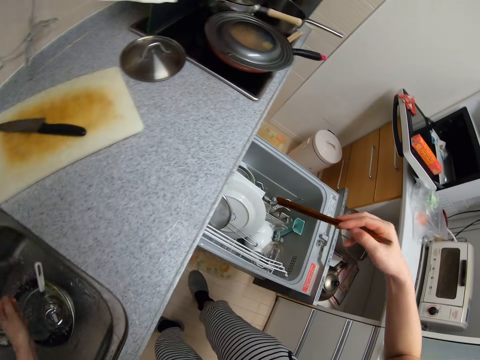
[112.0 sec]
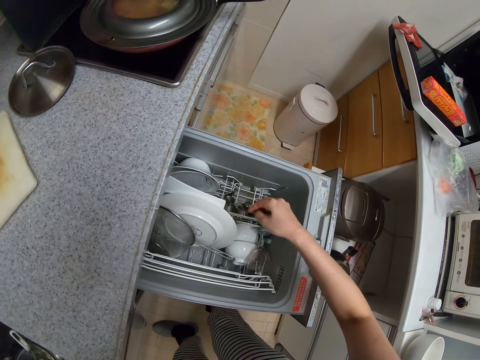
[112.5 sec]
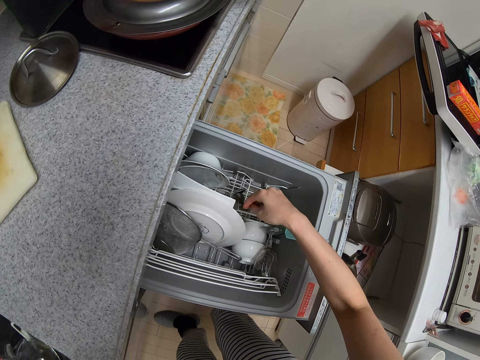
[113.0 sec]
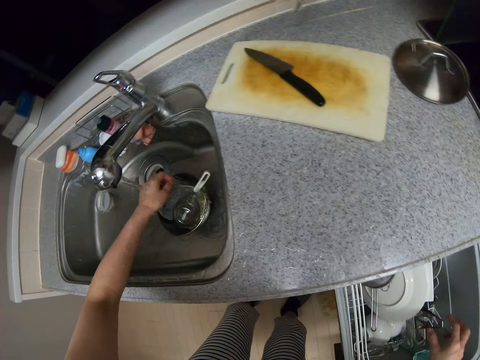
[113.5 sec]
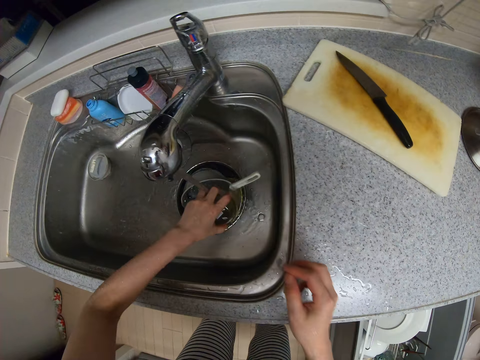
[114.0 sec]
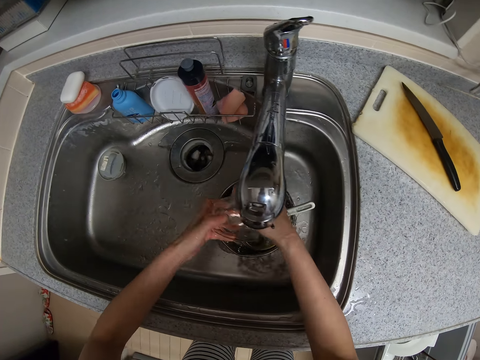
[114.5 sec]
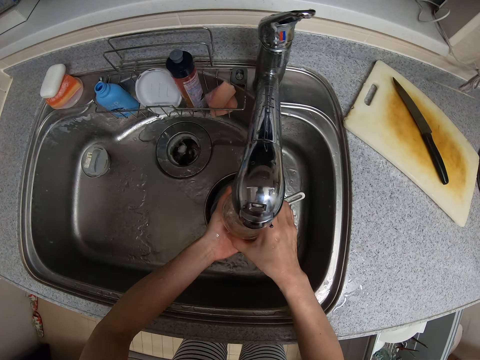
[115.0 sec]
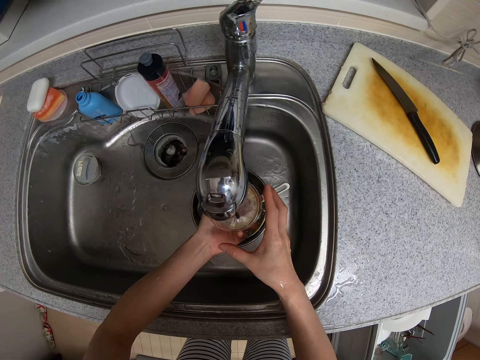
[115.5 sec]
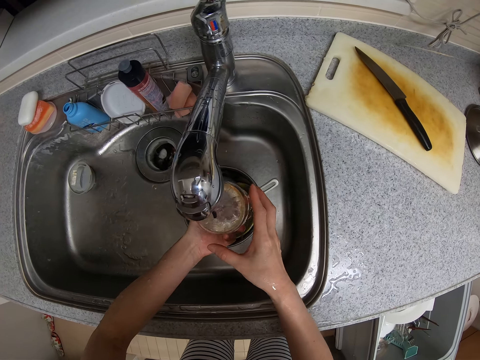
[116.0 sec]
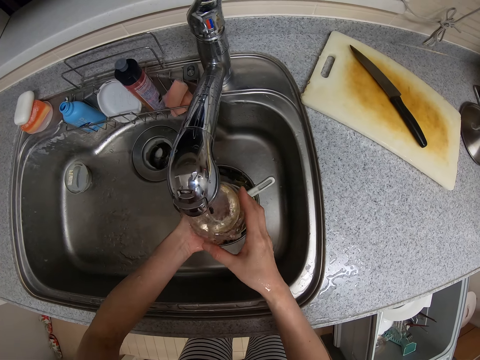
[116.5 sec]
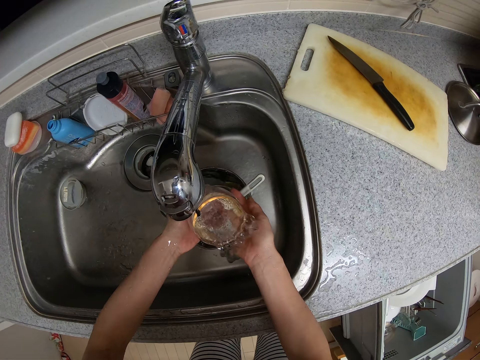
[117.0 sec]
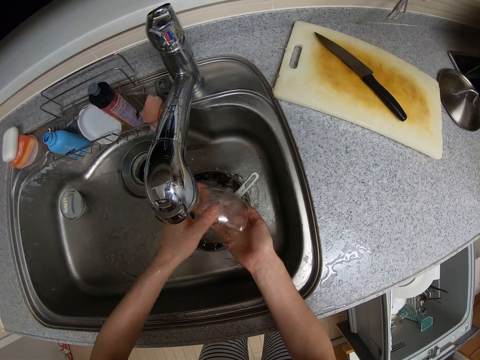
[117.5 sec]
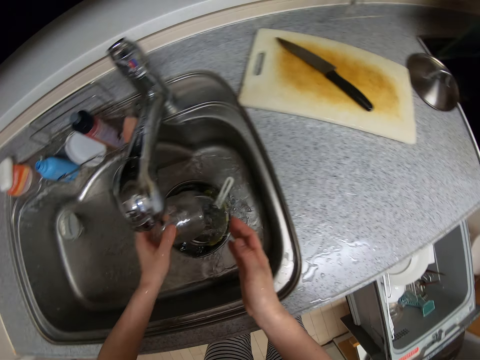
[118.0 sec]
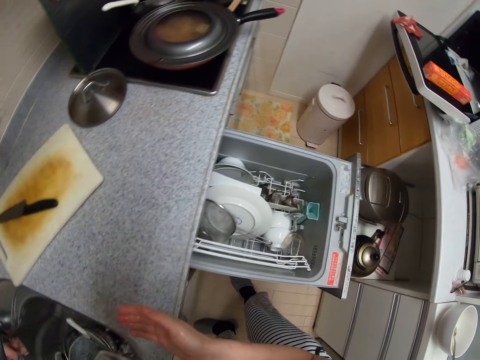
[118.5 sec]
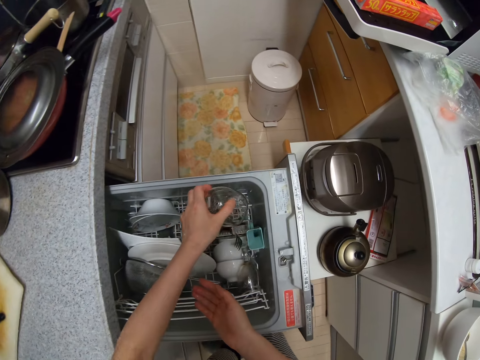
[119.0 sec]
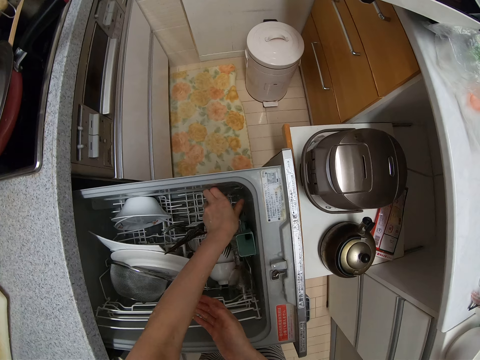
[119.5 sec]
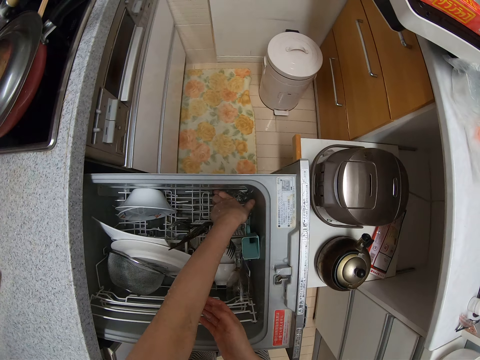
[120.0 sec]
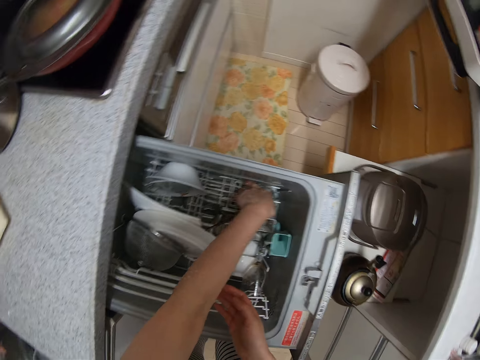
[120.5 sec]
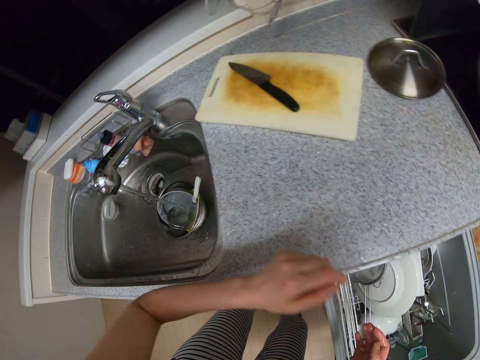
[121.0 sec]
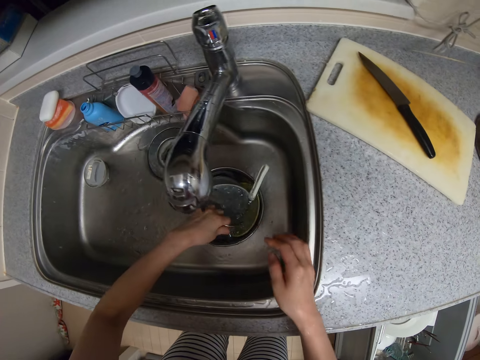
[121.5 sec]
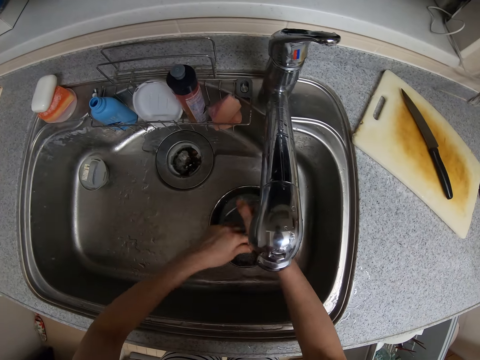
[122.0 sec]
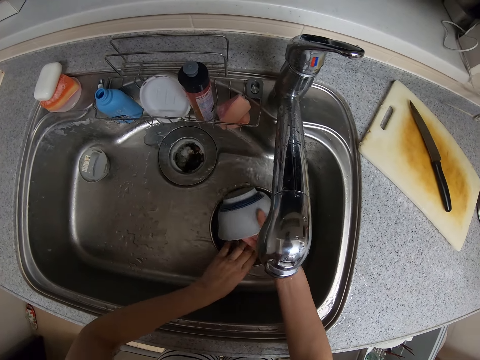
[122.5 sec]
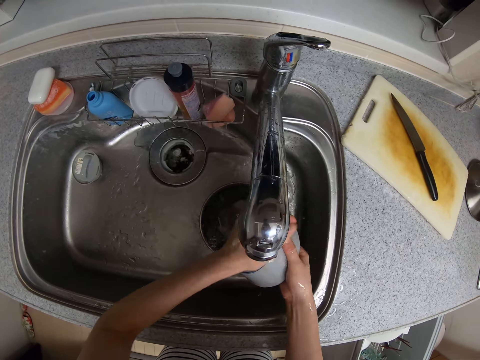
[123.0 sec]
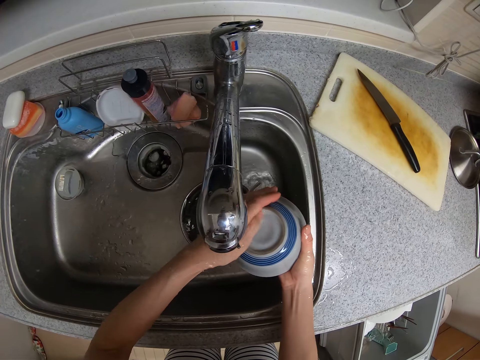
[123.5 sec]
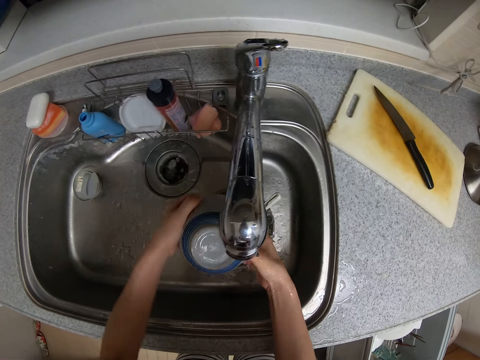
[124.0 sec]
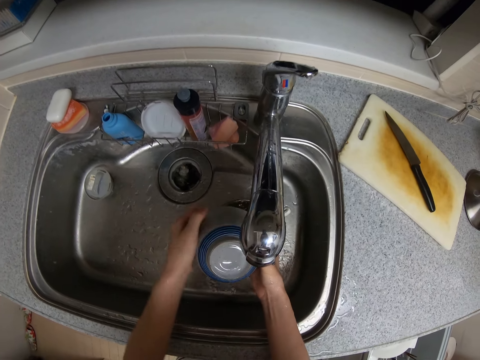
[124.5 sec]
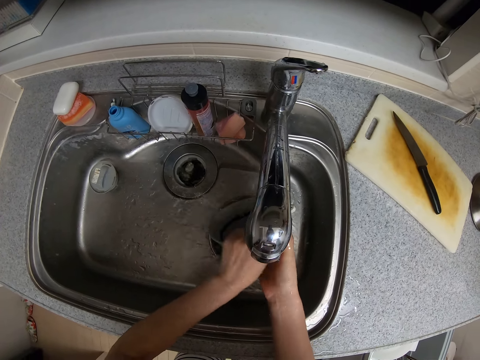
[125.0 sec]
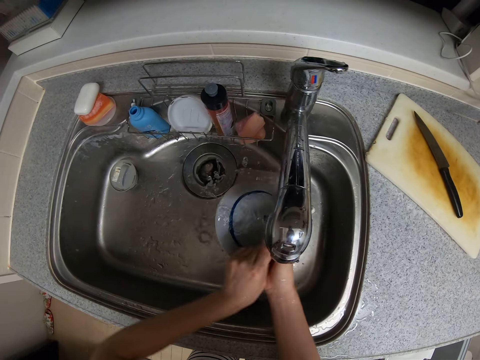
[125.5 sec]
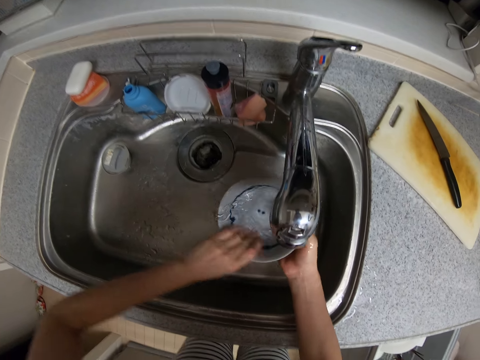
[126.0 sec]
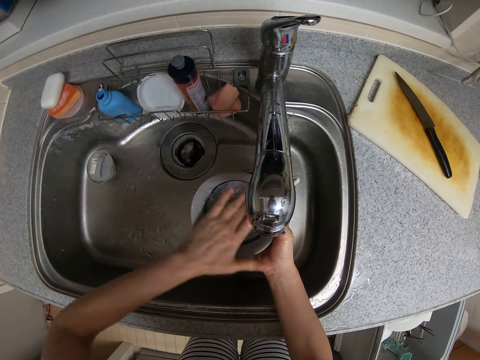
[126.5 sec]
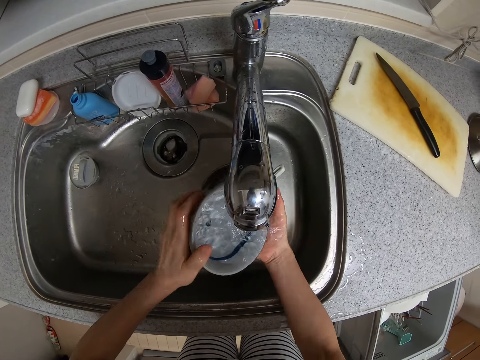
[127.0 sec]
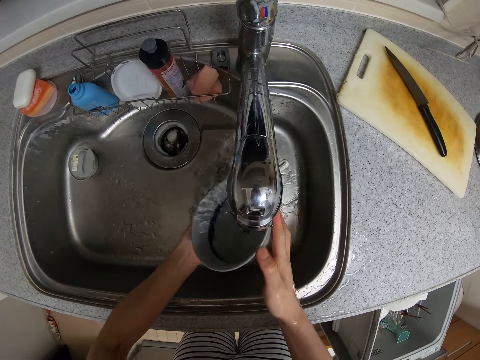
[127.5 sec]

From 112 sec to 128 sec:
The camera wearer puts chopsticks in a kitchen drawer rack. They rinse a cup or glass with the water from the tap. They pick up the glass. They put water in the glass, shake the glass of water, and pour water in a sink with the glass. They put the glass in the kitchen drawer rack. They rinse a plate or bowl with the water from the tap. They pick up the bowl.

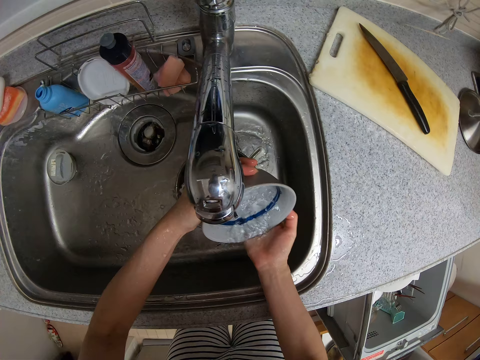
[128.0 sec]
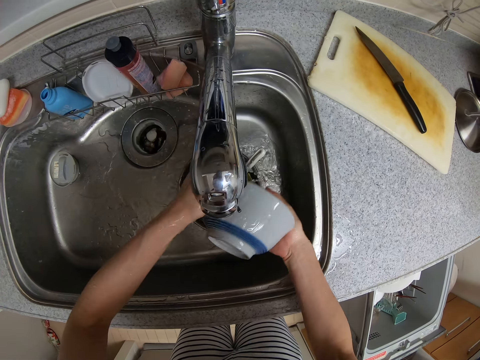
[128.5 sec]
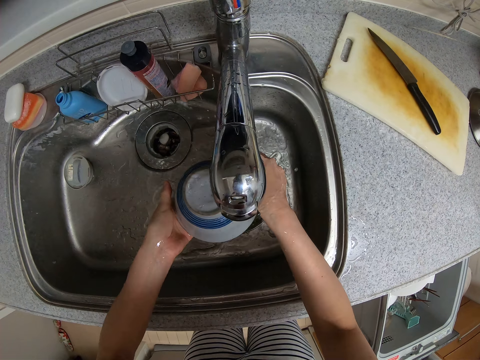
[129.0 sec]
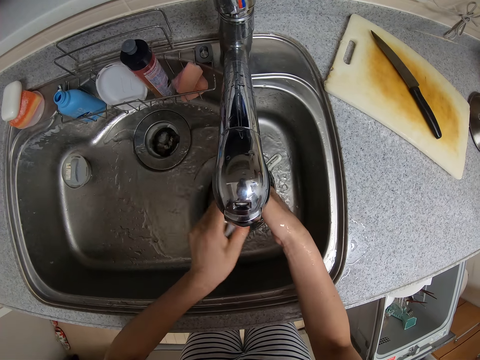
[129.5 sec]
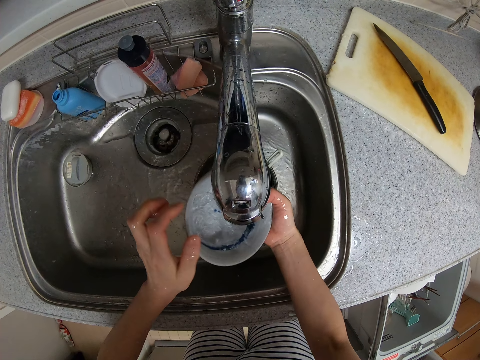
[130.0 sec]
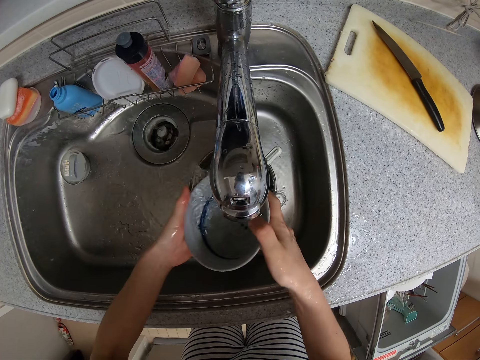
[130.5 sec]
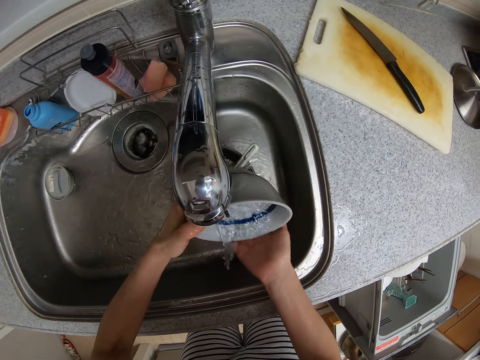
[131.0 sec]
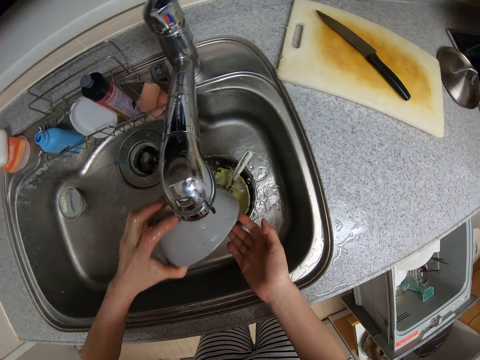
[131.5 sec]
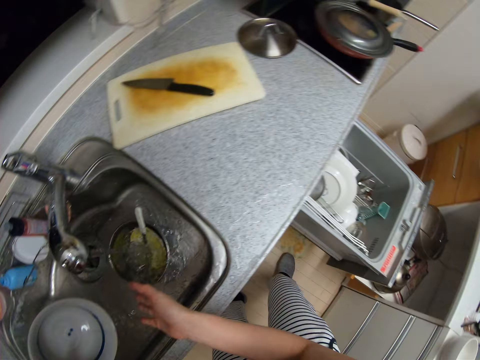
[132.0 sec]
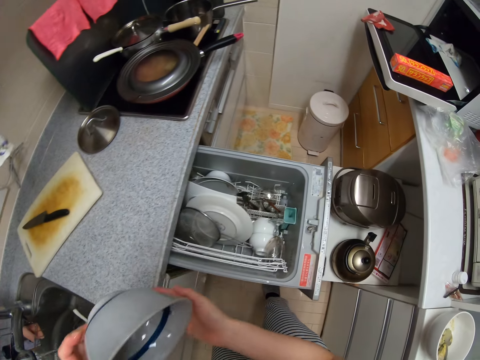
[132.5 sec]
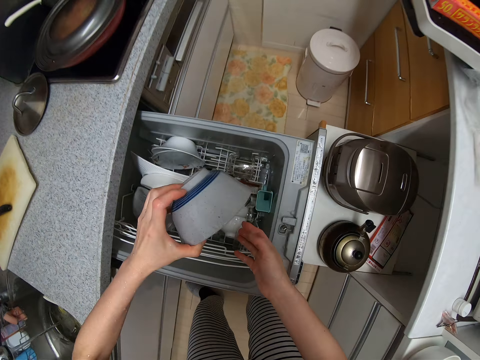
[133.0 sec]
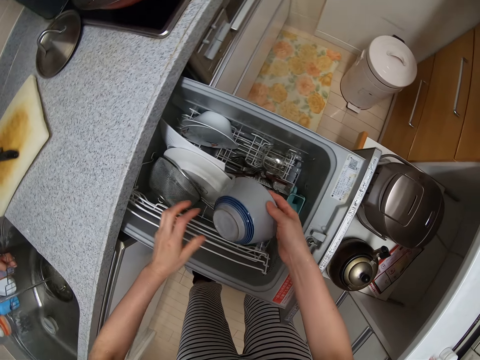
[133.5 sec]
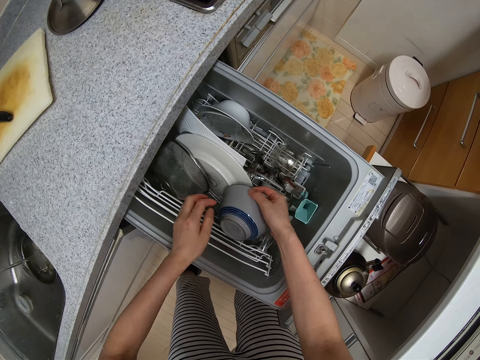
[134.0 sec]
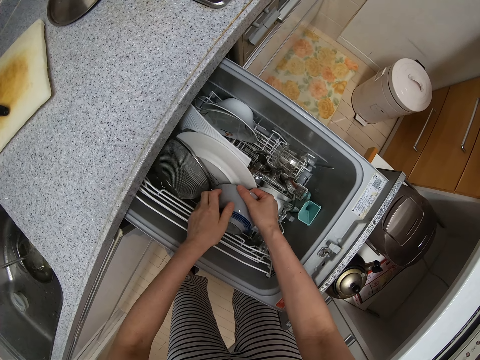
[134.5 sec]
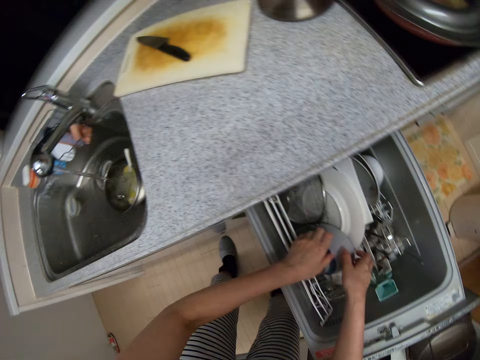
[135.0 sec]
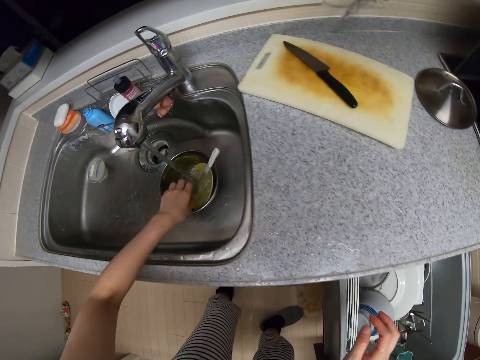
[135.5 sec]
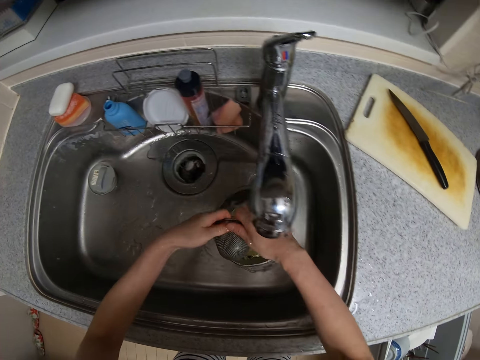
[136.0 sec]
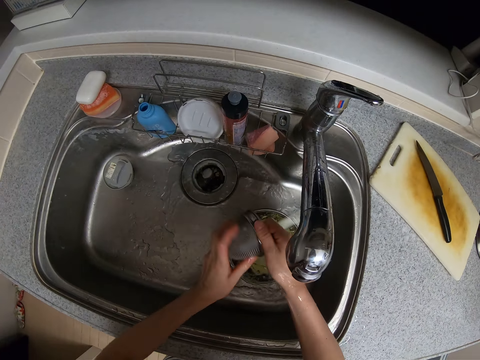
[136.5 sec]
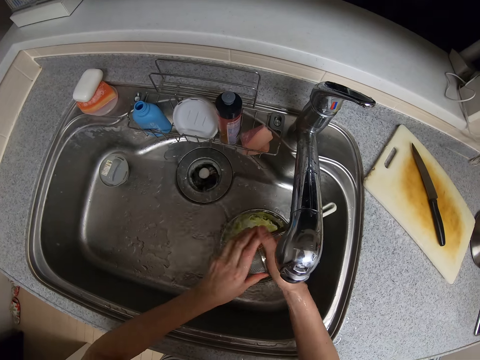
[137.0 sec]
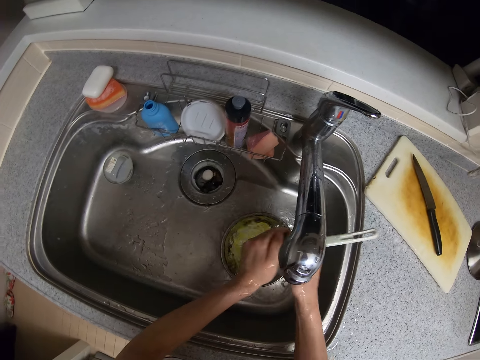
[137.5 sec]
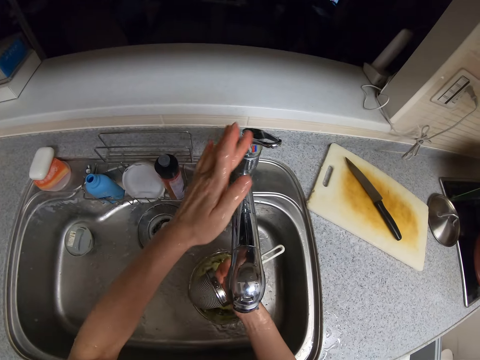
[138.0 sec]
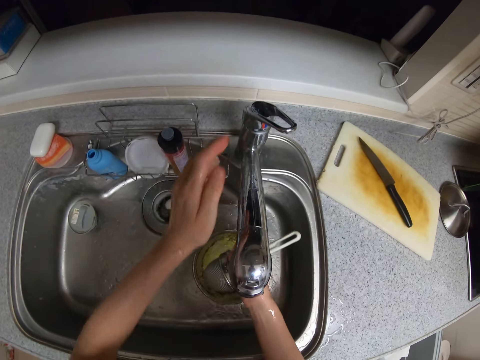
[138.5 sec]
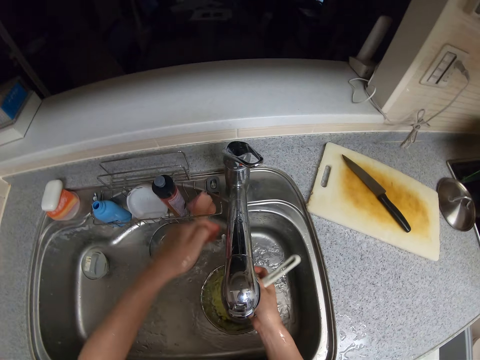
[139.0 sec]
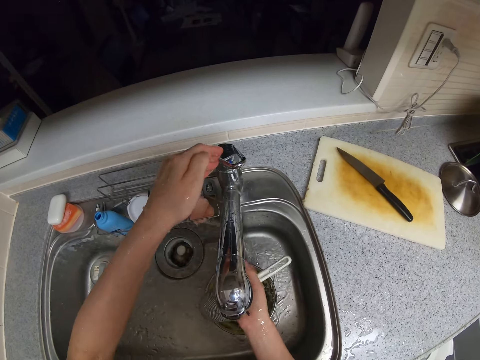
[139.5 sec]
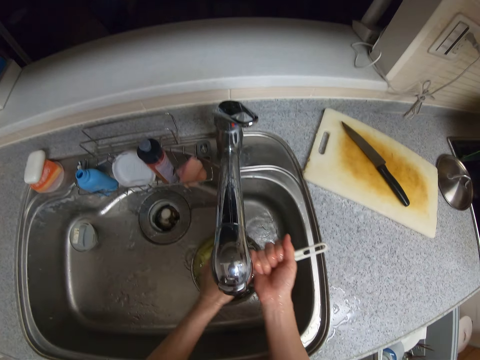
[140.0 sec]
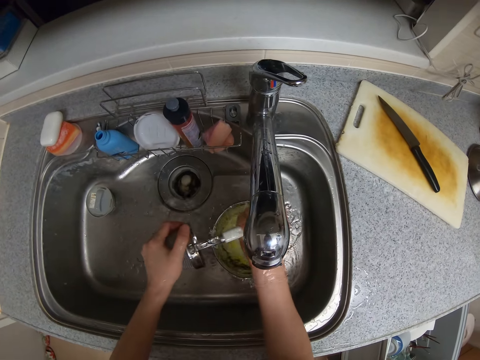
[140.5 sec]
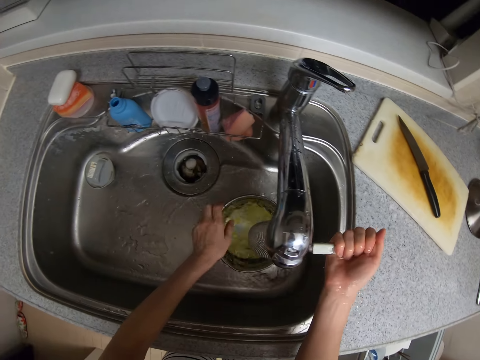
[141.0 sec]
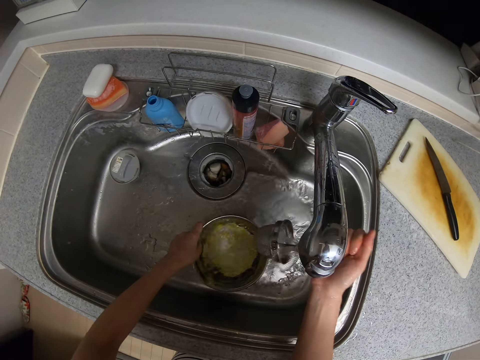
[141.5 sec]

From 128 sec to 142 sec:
The camera wearer pours water with a bowl. She switches the bowl to the other hand. She puts the bowl in a kitchen drawer rack. She picks up a sieve strainer. She rinses a spoon with the water from the tap. She rinses the sieve strainer with hands. She moves the tap of water. She touches the tap with her left hand. She rinses the sieve strainer with hands. She moves the tap of water. She rinses the sieve strainer with hands. She moves the stainless plate or bowl in the sink with her left hand.
